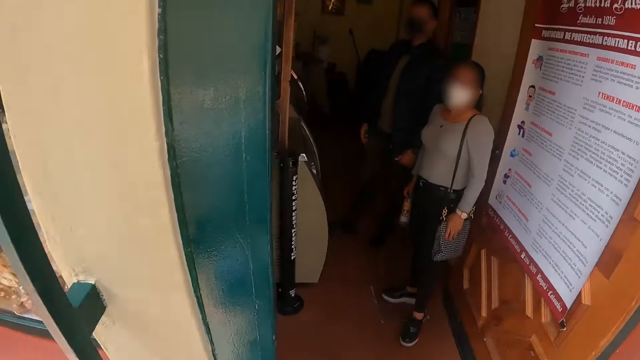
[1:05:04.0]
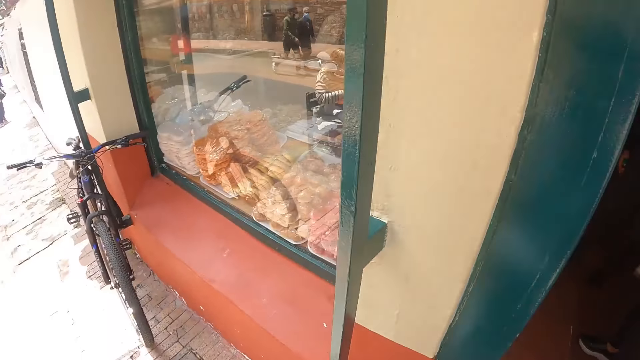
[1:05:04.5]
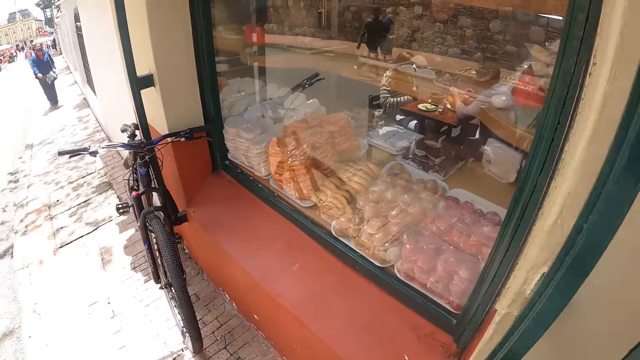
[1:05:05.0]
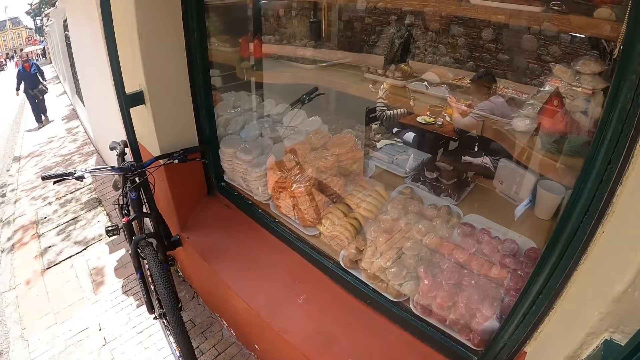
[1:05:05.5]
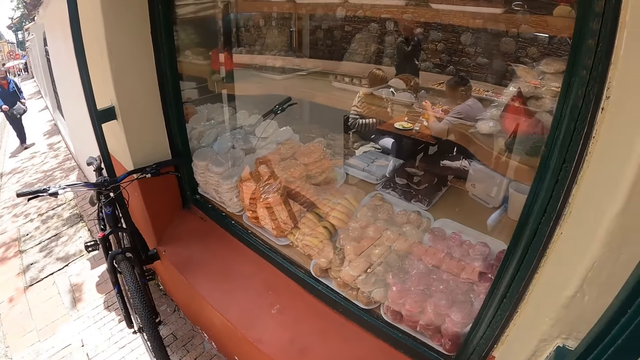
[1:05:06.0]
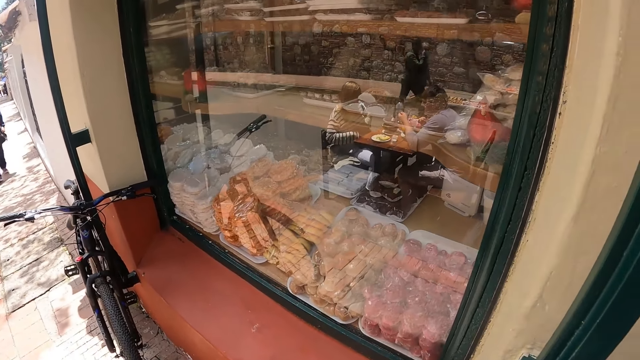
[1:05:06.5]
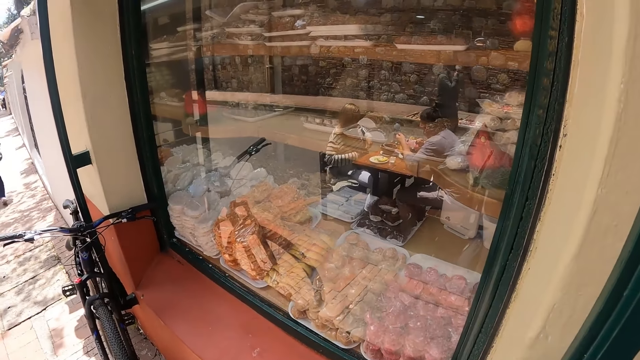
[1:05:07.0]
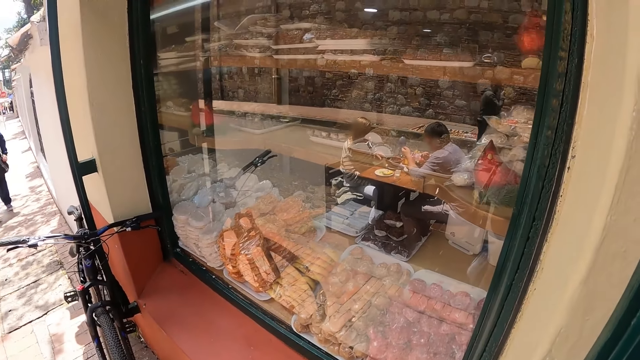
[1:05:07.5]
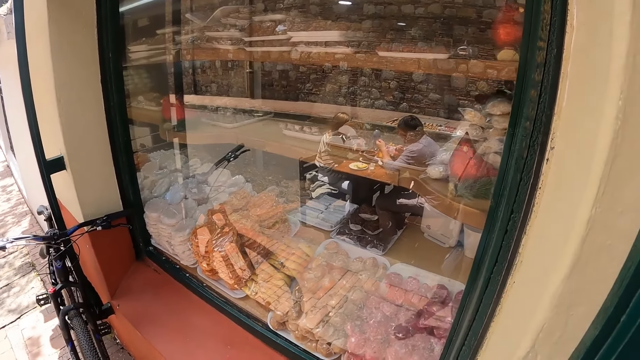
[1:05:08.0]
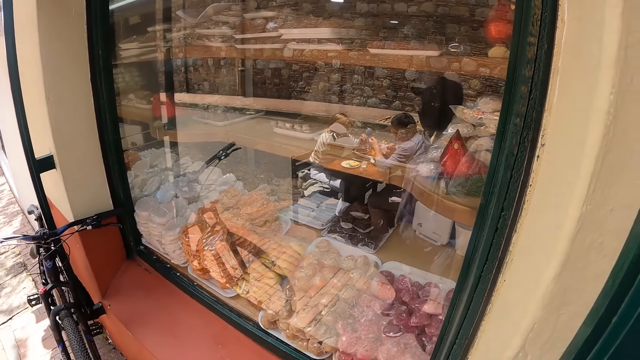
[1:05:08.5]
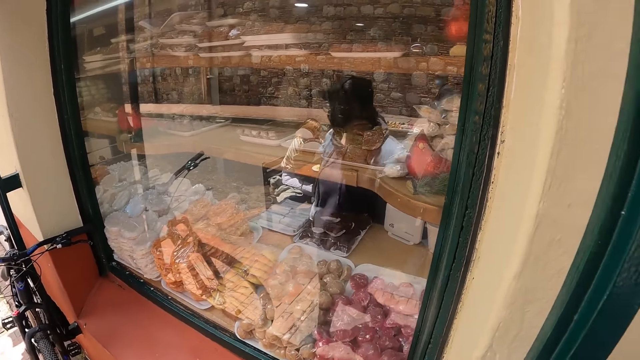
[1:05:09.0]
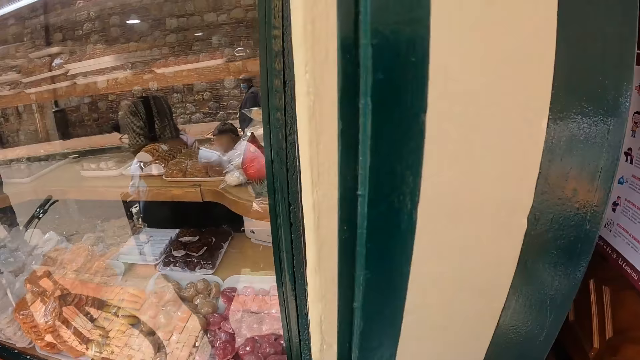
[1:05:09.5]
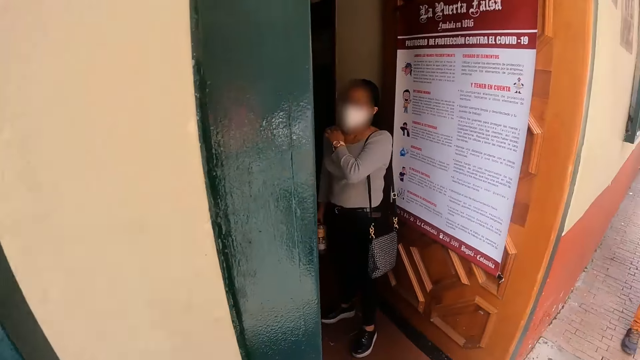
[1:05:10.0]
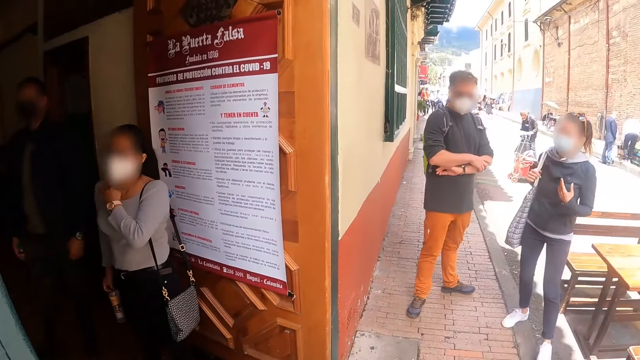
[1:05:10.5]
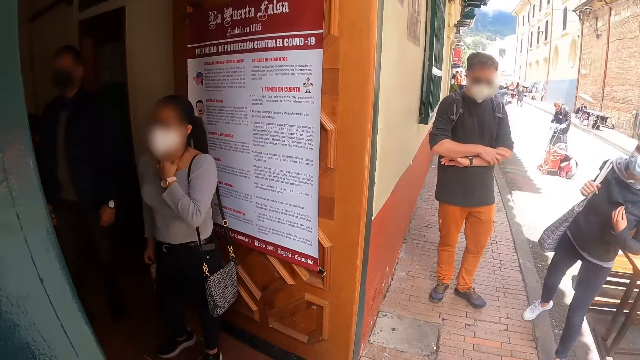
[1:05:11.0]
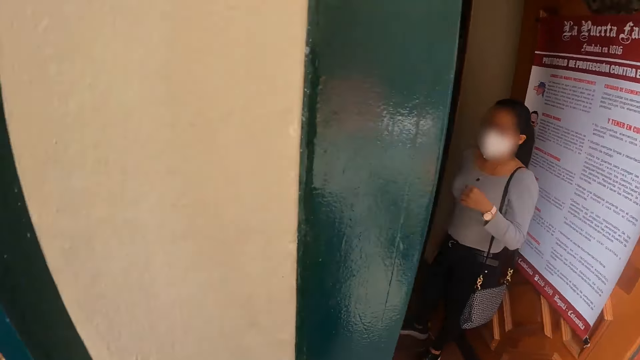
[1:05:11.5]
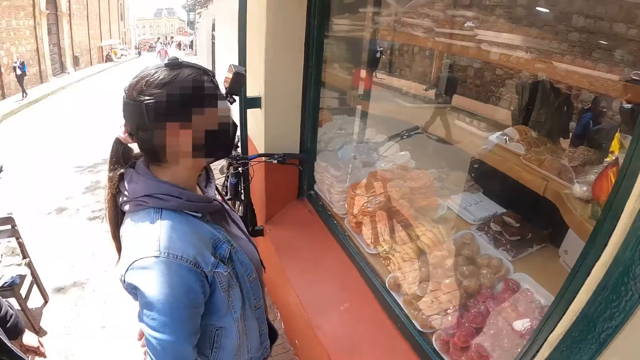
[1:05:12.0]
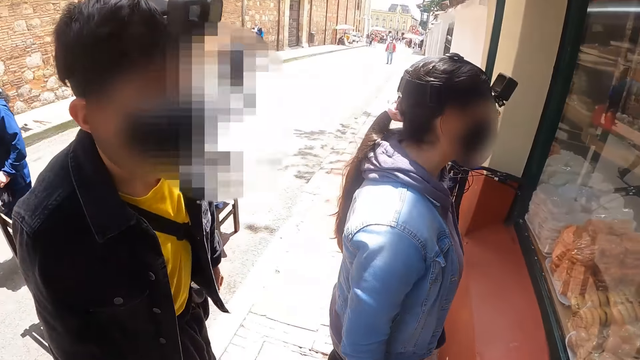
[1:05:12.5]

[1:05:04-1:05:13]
The camera wearer stares at the food on the mirror. They look around the road.

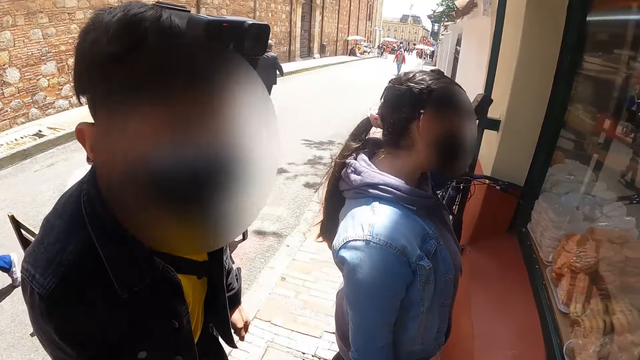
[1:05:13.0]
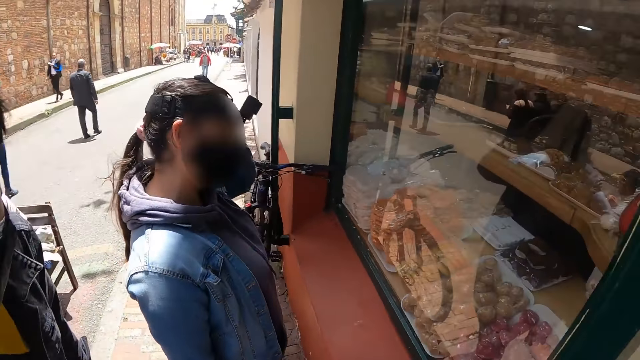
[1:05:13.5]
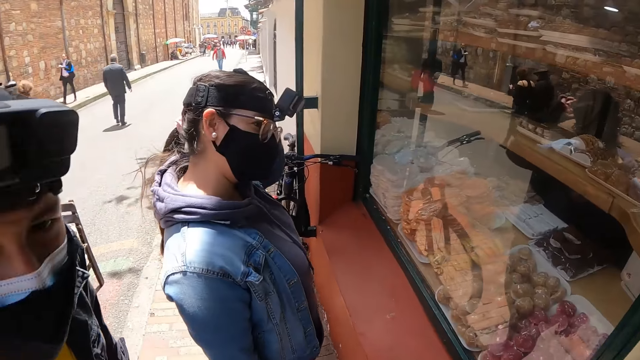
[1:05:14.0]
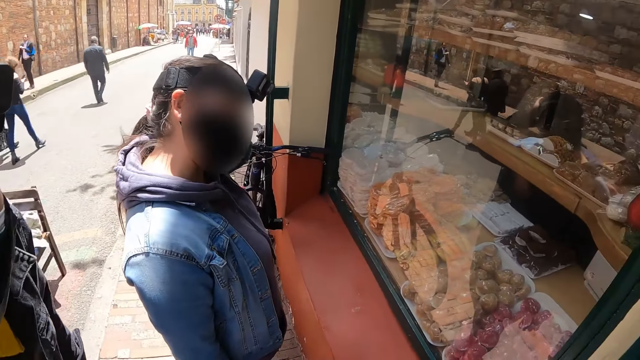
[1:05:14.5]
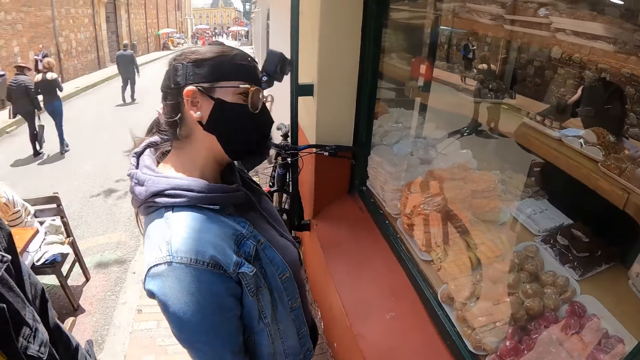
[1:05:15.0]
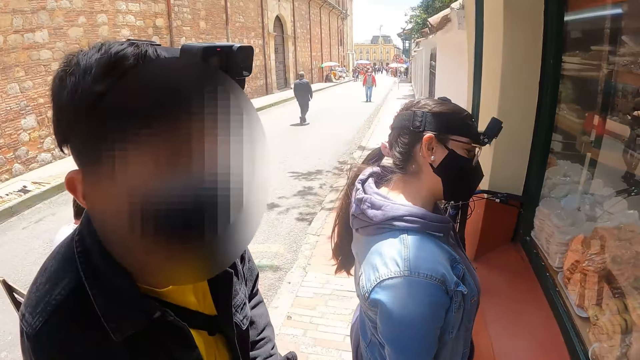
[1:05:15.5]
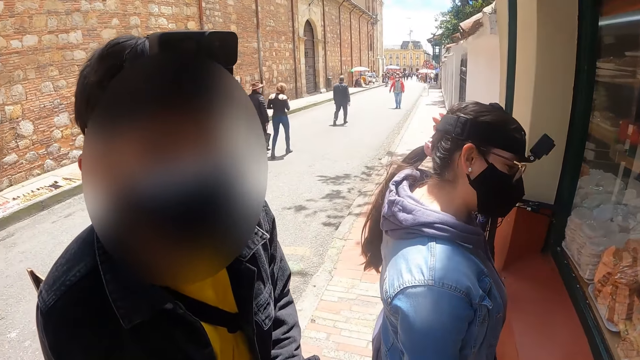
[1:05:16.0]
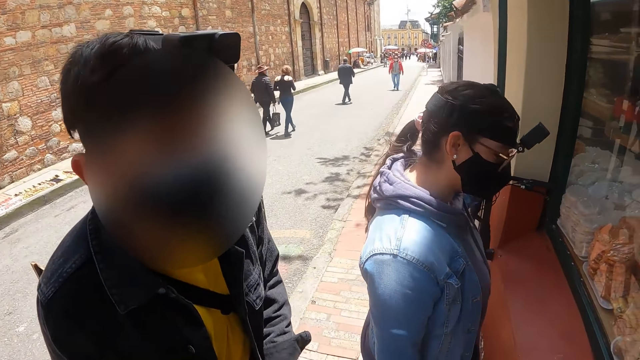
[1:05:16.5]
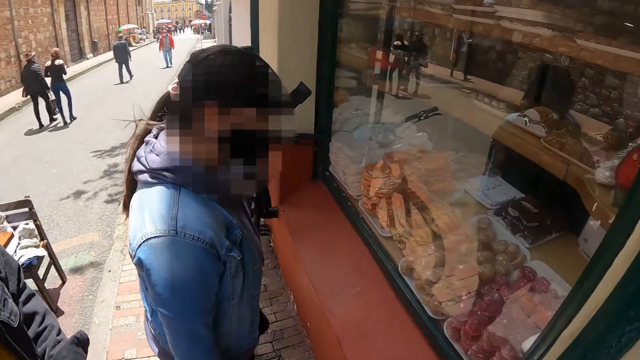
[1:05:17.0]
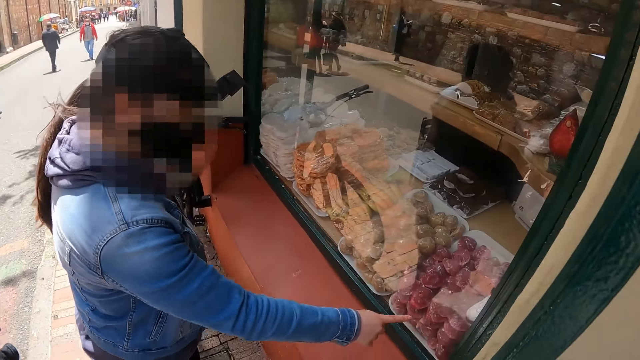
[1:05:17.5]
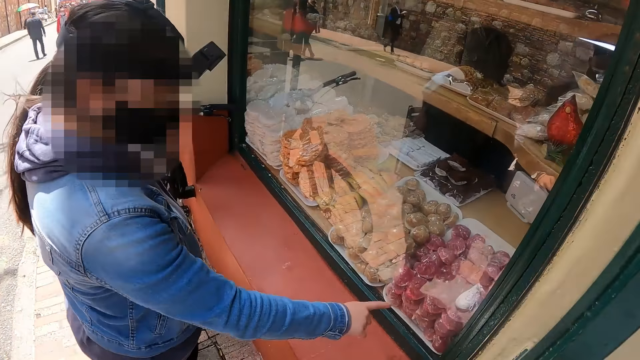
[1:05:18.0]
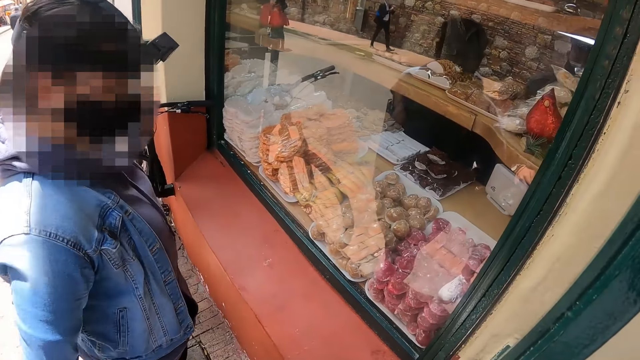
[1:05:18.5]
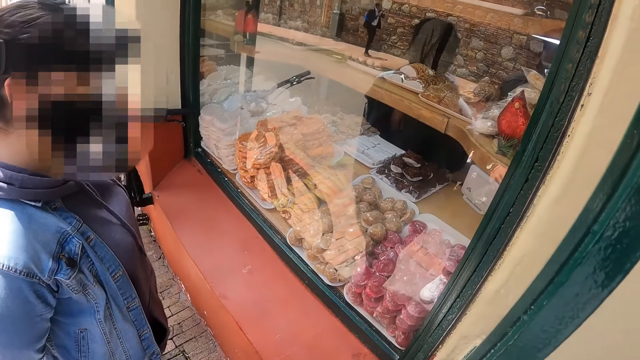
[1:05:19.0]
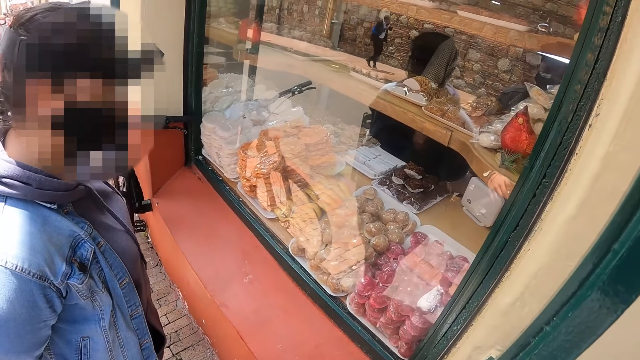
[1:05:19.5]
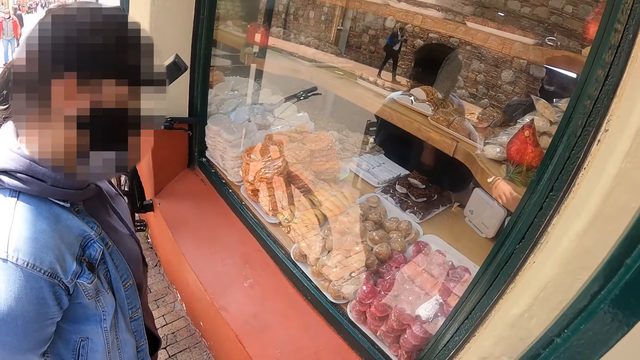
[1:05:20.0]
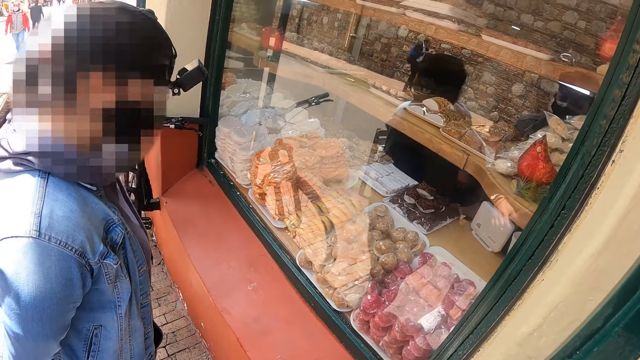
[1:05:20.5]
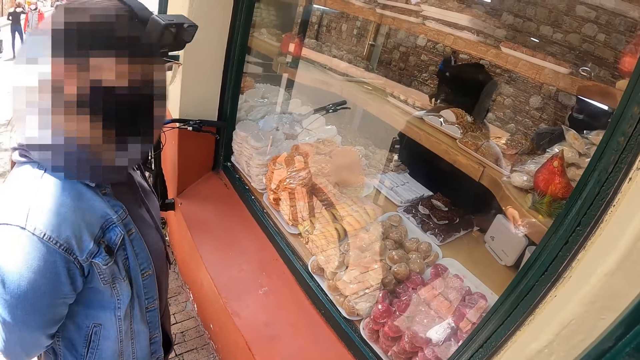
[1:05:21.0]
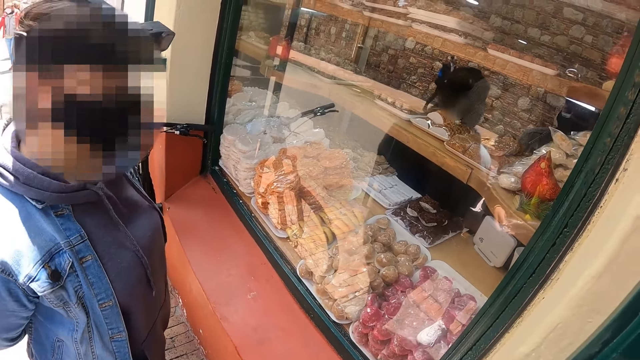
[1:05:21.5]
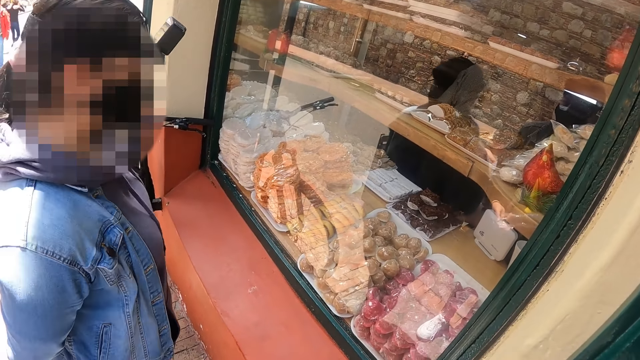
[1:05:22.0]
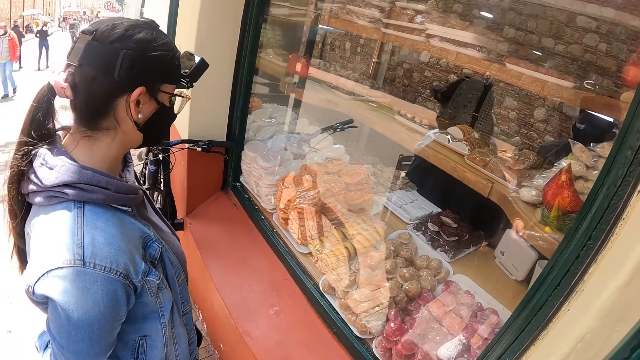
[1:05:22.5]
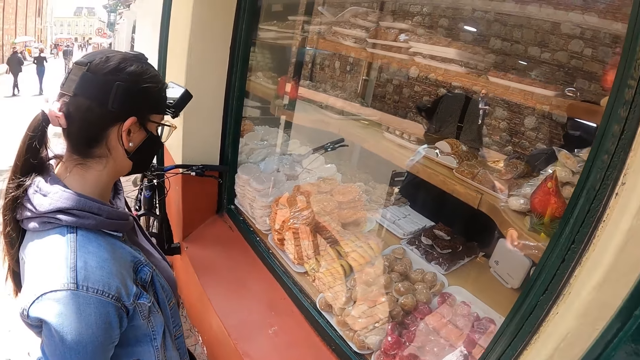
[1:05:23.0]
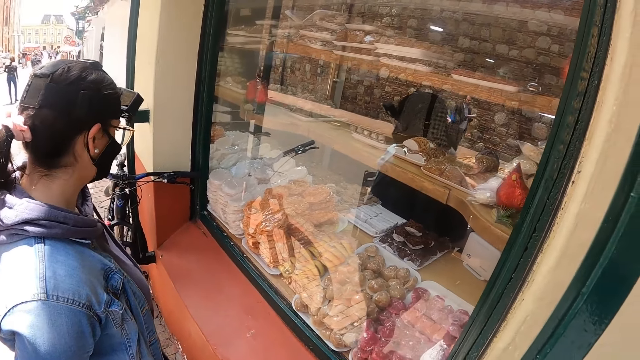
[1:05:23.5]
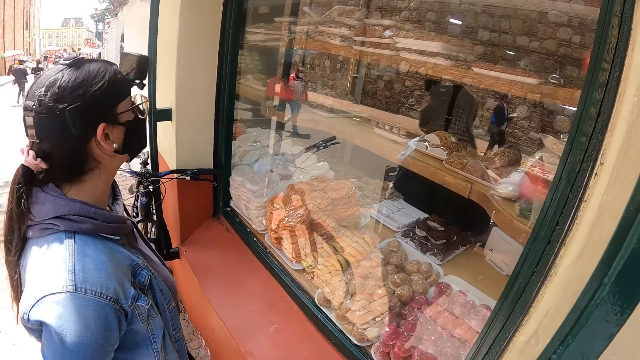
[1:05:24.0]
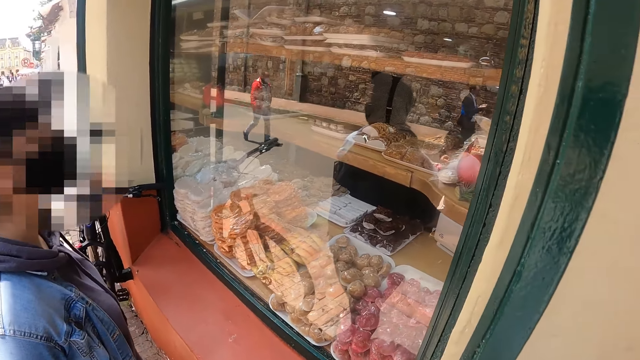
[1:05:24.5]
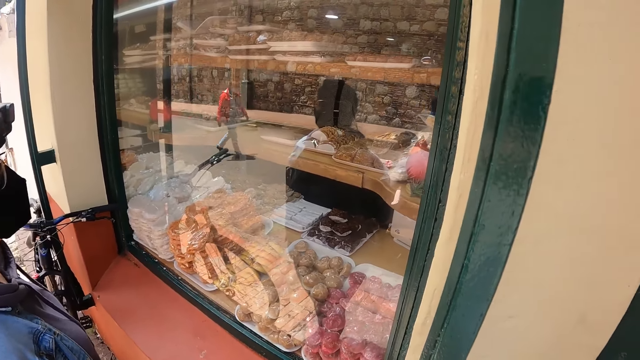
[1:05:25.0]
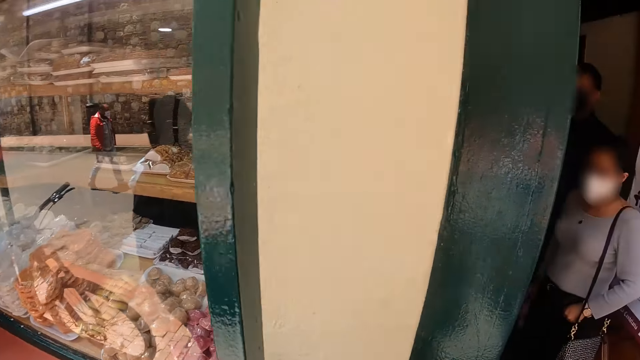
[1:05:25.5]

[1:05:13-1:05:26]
A person talks to the camera wearer. The camera wearer converses with a man. They converse with a woman. Another person points away. The other person talks to the camera wearer. The camera wearer stares at the food on the mirror.
